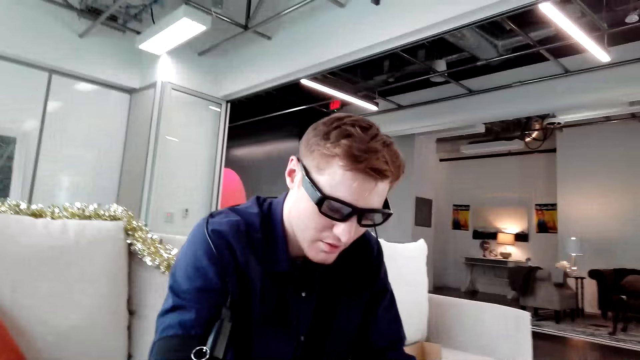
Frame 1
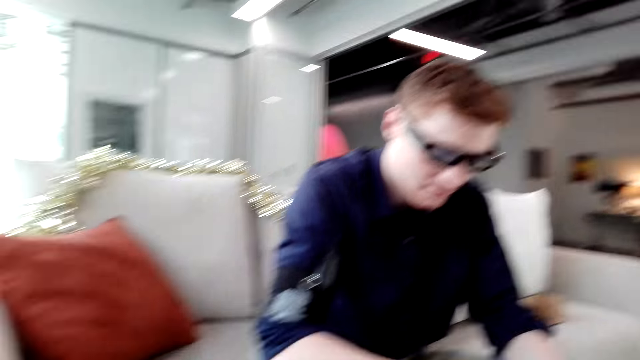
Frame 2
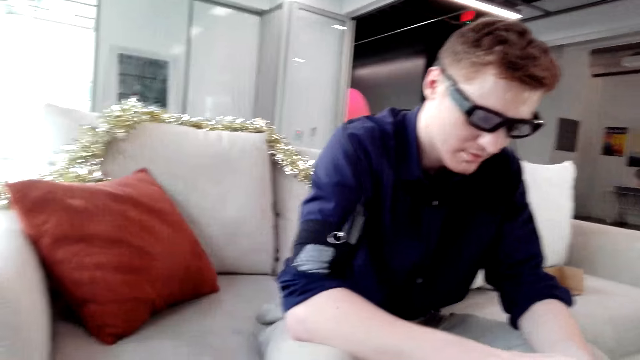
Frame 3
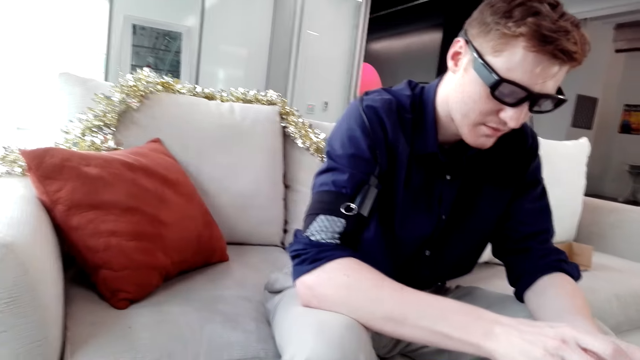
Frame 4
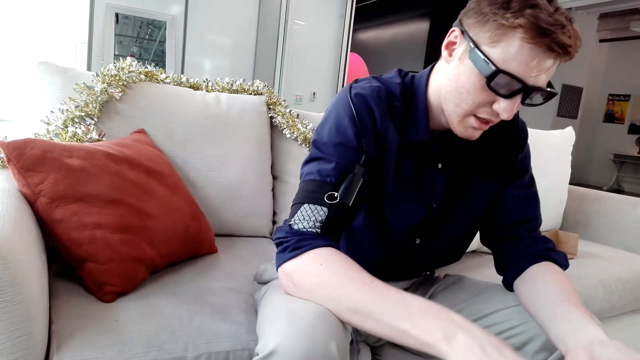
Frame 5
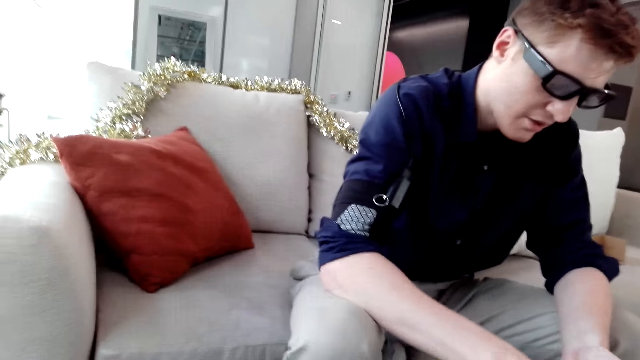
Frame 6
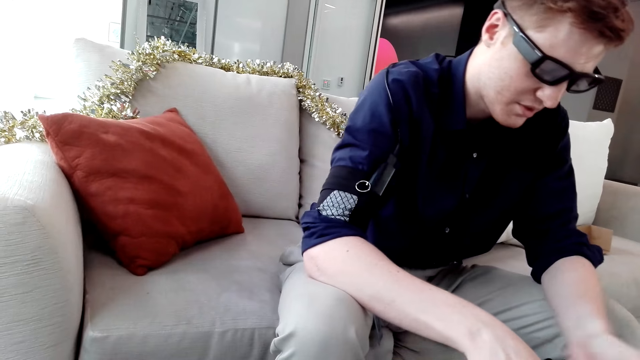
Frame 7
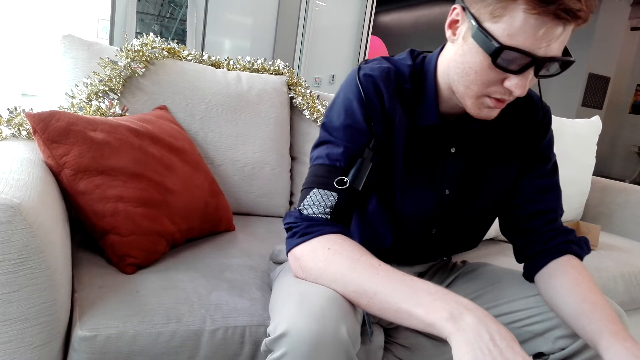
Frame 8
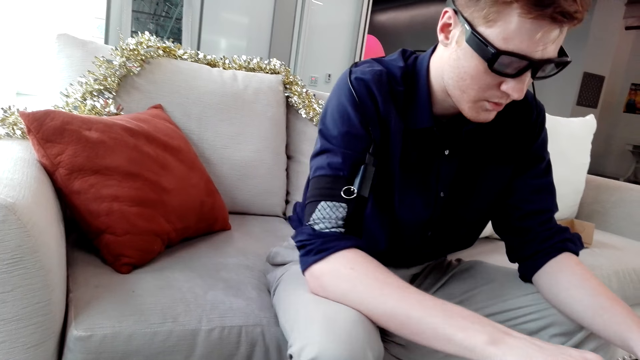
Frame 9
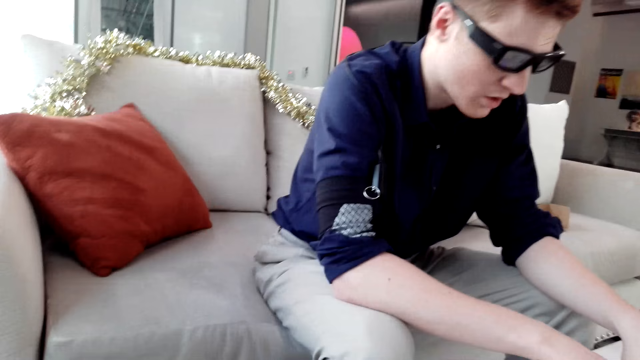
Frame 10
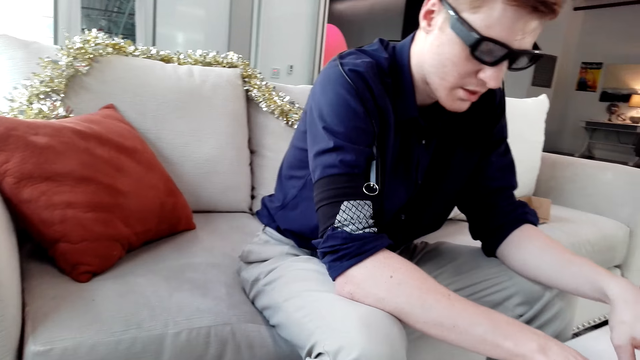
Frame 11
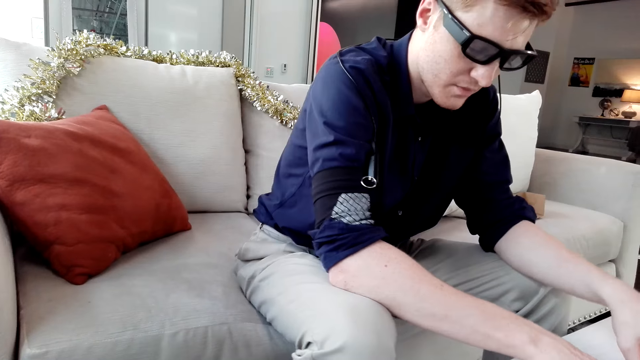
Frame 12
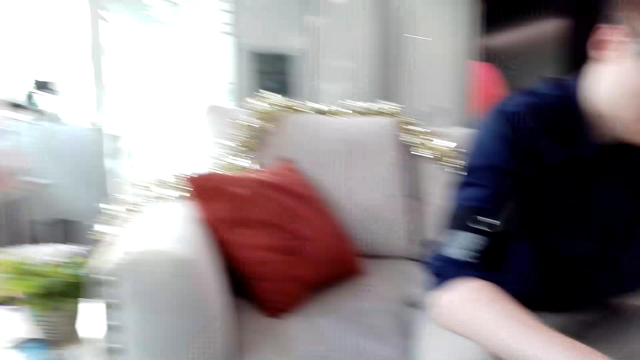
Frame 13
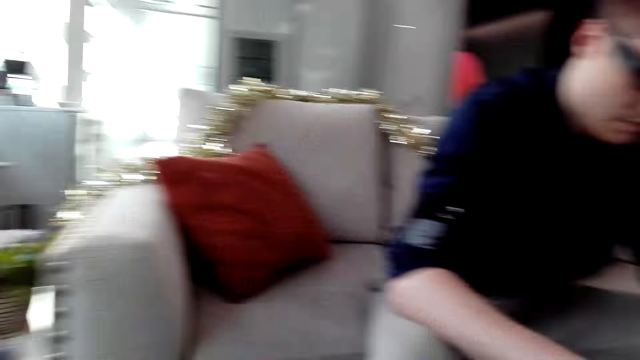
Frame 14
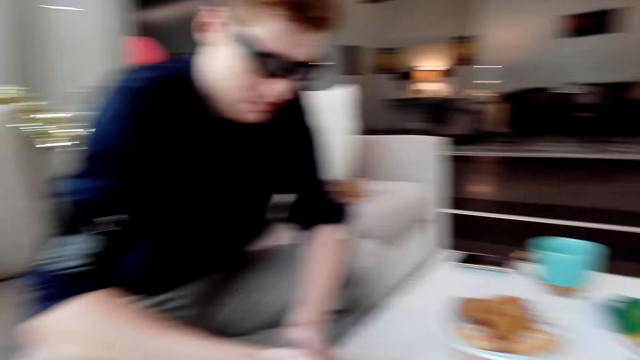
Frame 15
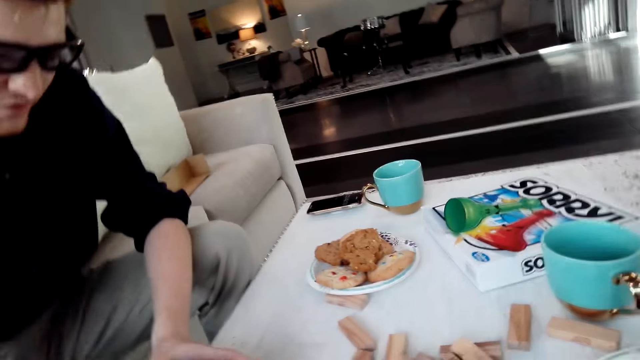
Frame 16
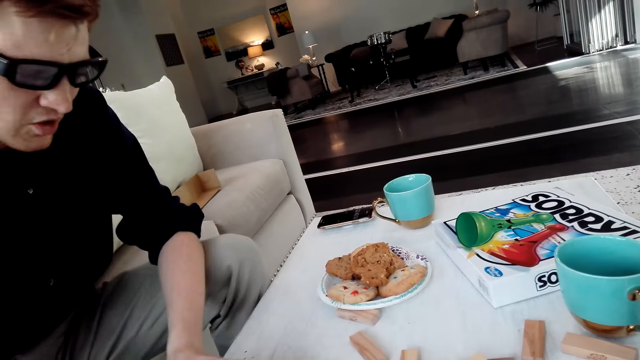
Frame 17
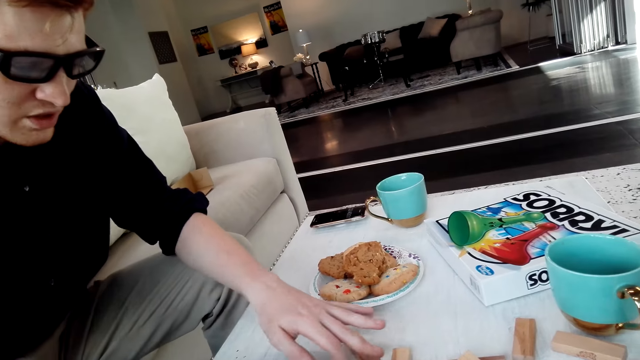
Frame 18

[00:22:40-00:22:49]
The man arranges Jenga blocks. The man arranges the Jenga blocks again.

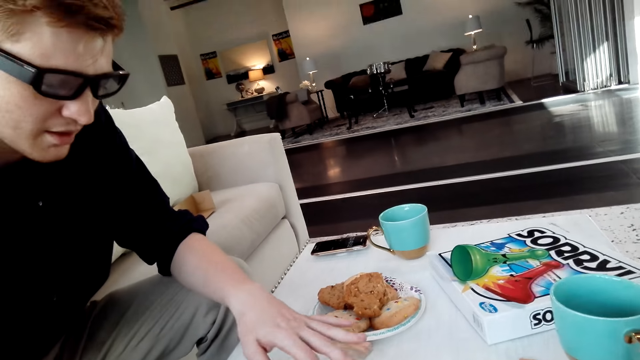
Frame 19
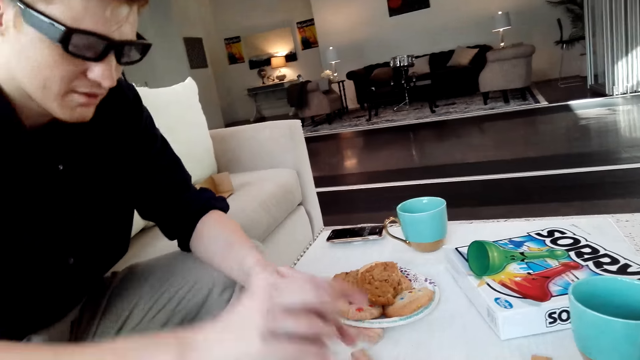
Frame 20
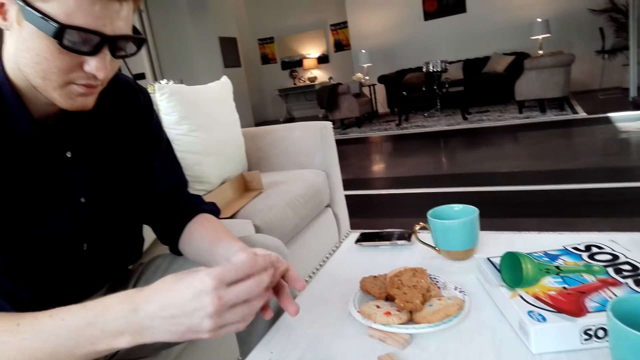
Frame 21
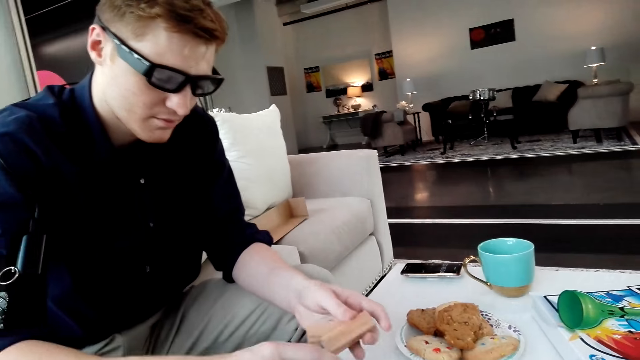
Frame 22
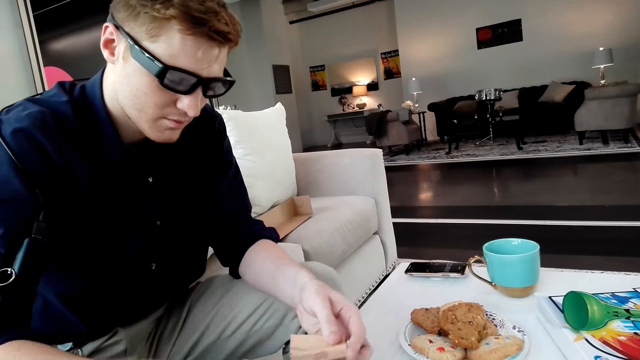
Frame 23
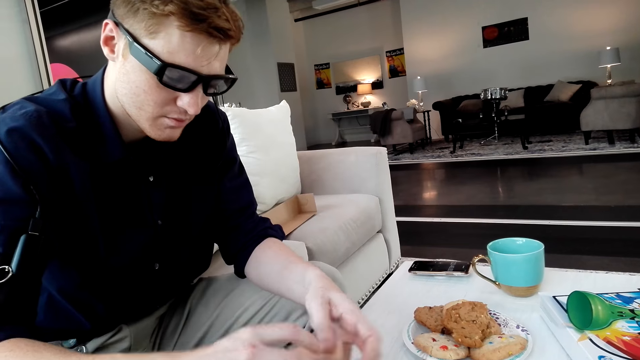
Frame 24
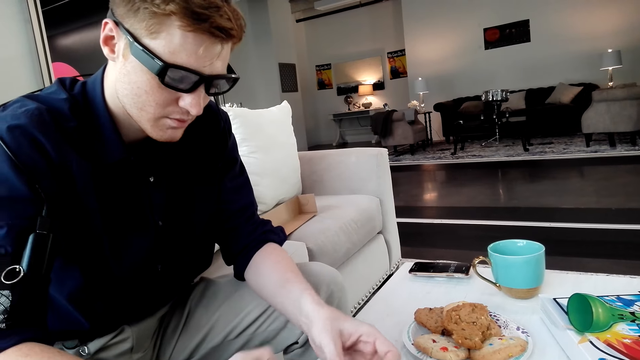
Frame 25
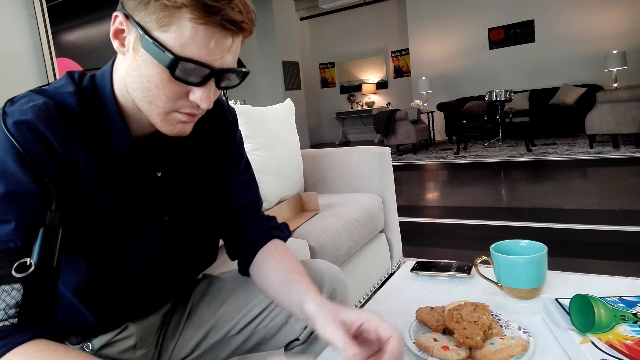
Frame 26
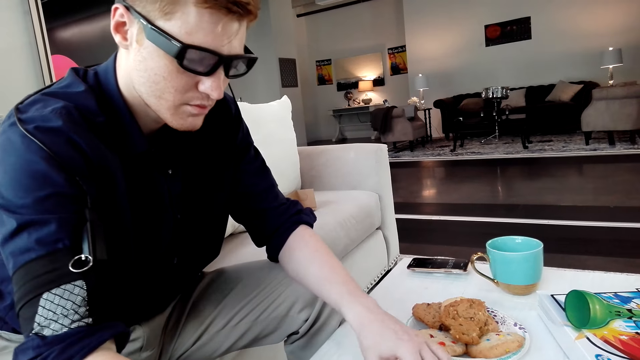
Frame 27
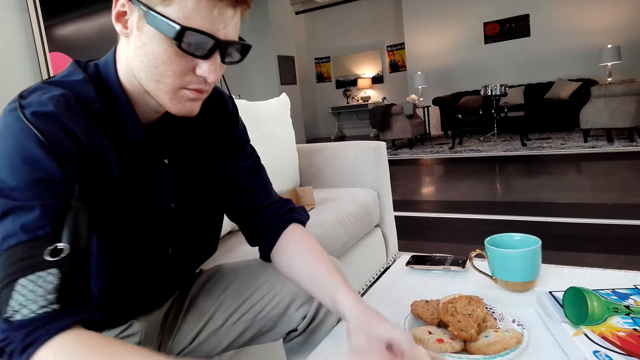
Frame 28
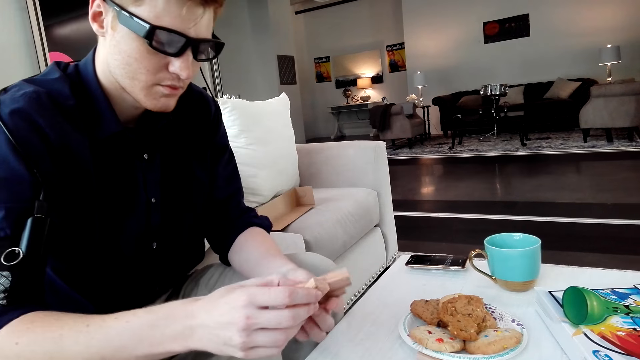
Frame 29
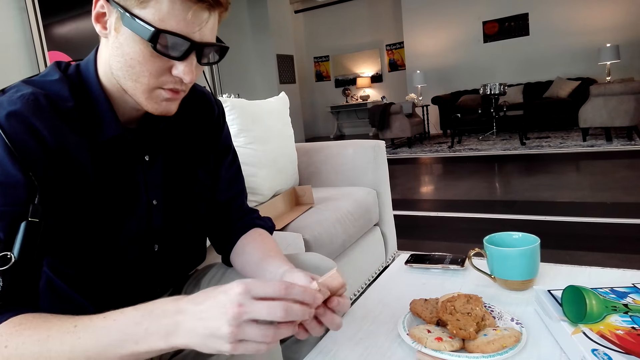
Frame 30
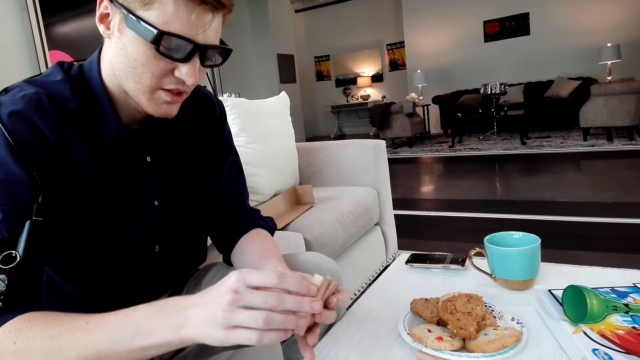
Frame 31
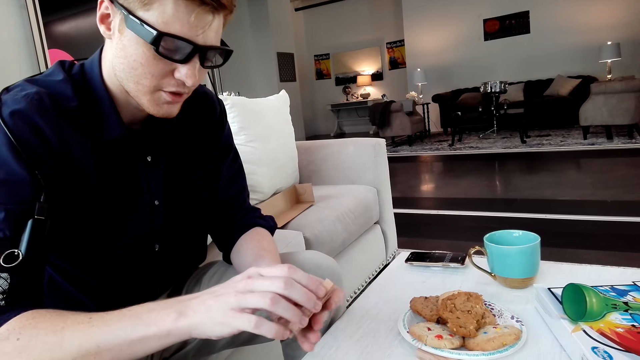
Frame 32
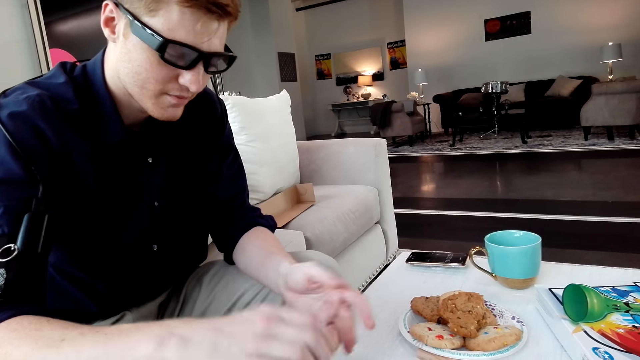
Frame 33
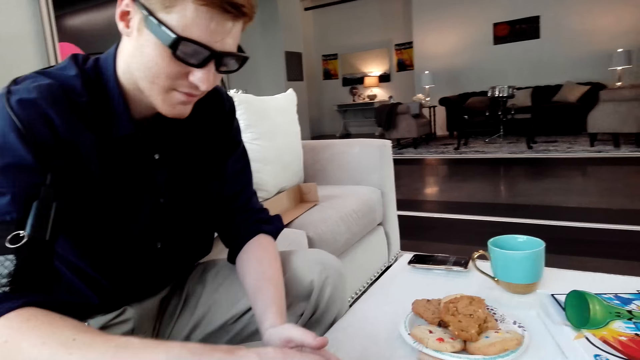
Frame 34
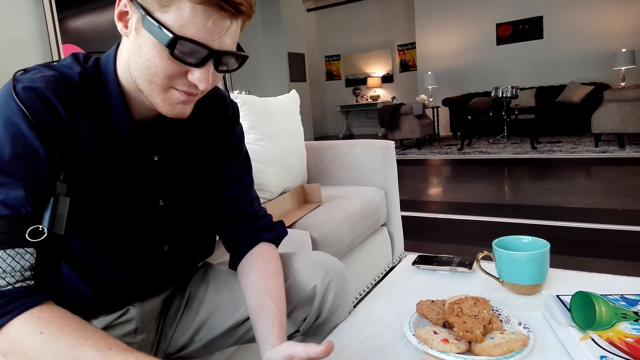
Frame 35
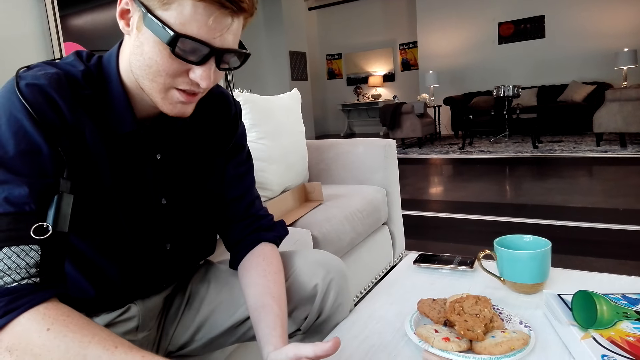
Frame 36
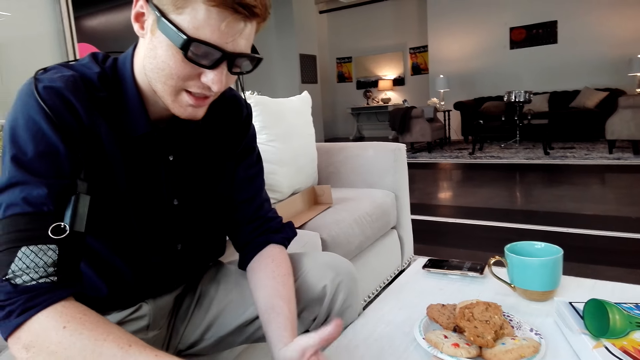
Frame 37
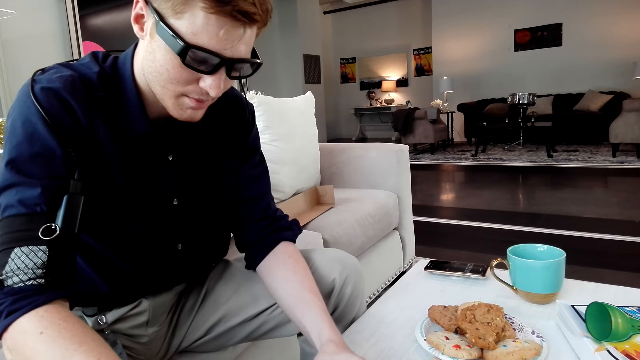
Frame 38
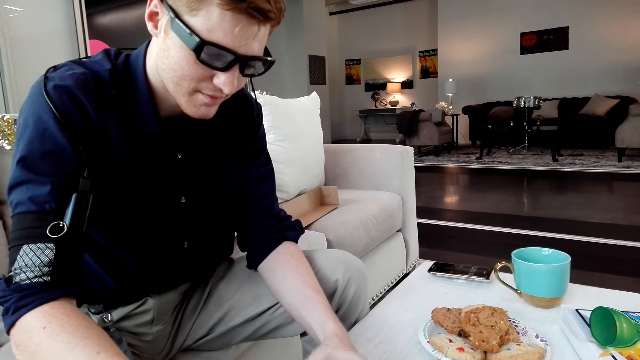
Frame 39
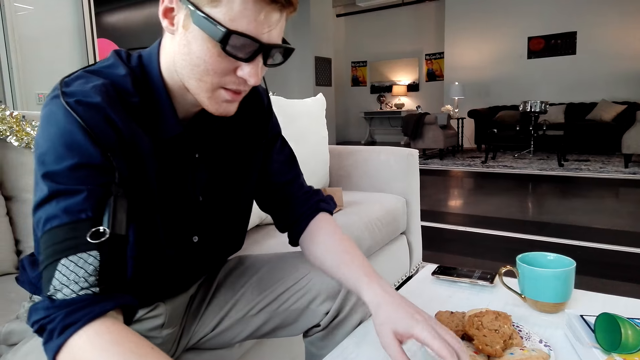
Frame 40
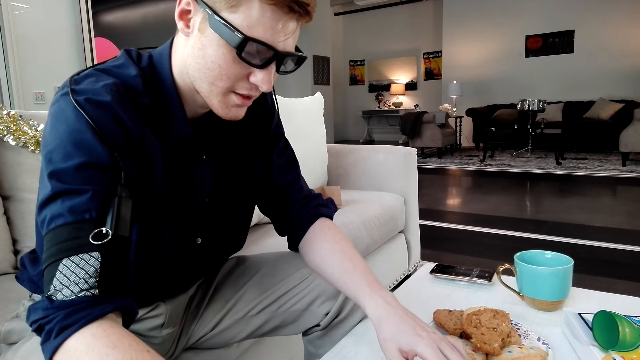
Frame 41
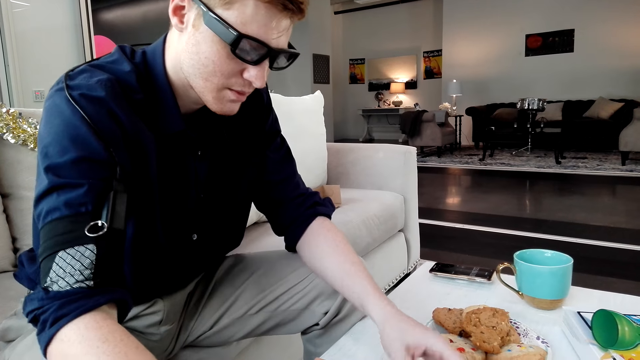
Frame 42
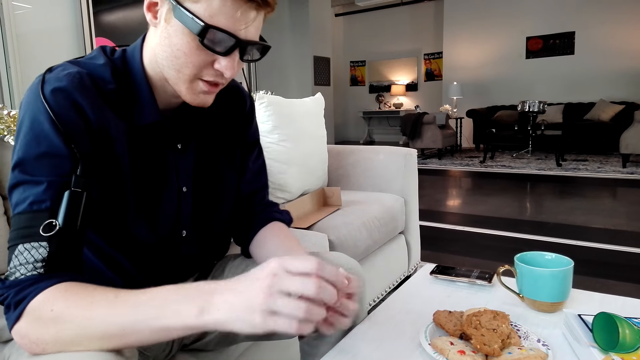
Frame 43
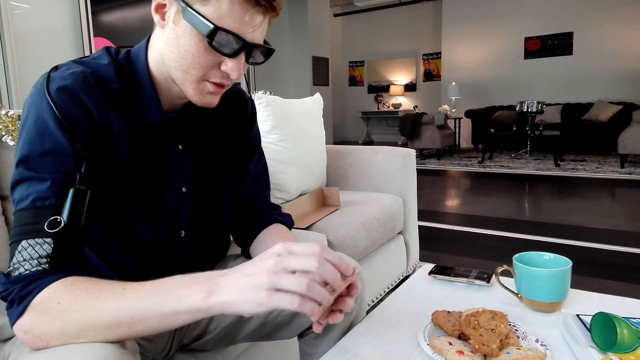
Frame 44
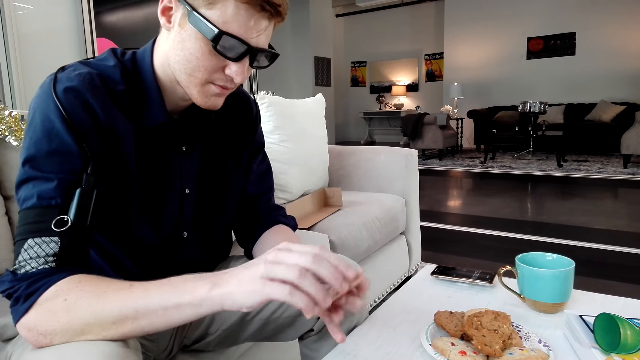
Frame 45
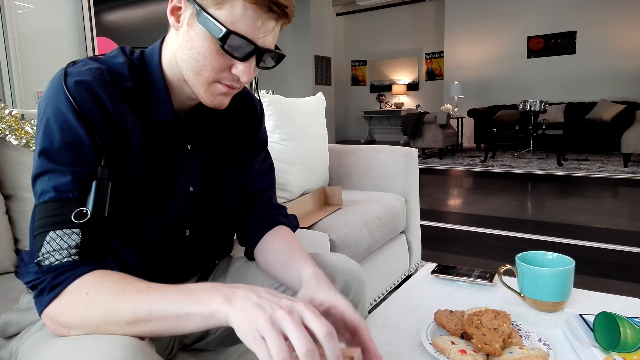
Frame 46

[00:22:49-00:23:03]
The man picks up Jenga blocks. The man arranges the Jenga blocks. The man picks up the Jenga blocks. The man arranges the Jenga blocks. The man picks up the Jenga blocks.
